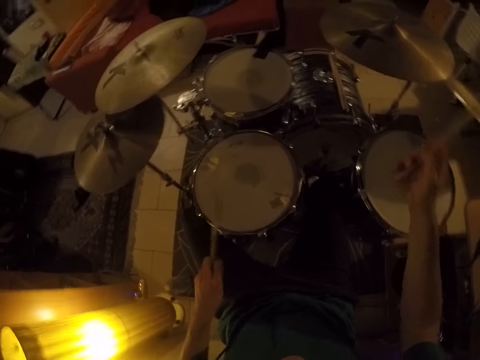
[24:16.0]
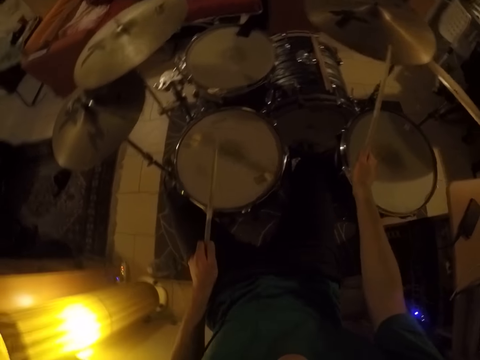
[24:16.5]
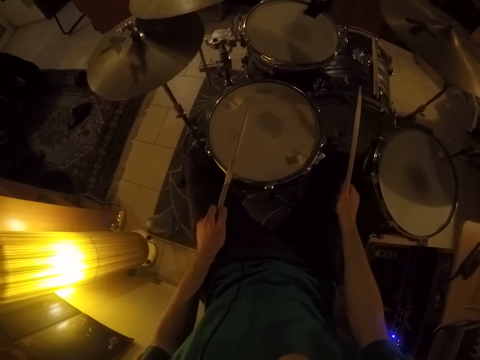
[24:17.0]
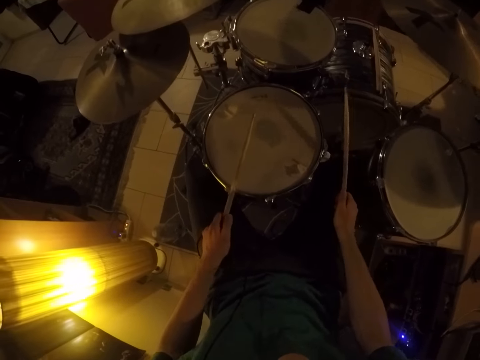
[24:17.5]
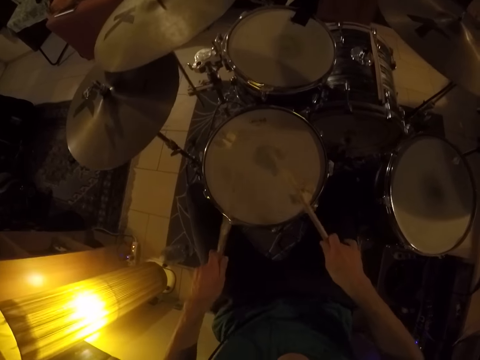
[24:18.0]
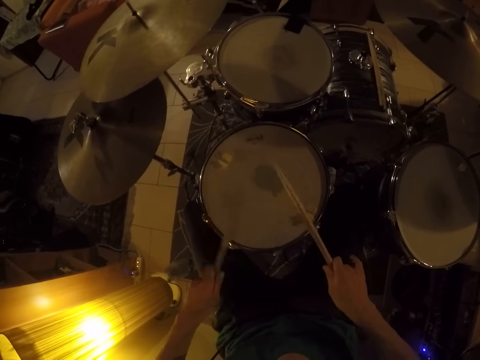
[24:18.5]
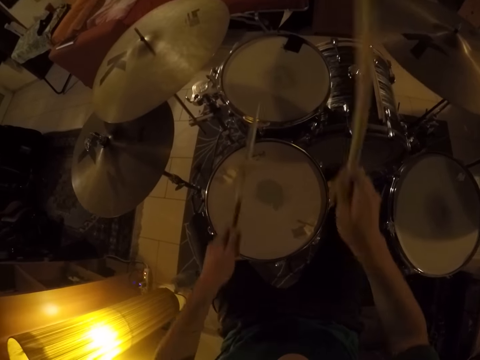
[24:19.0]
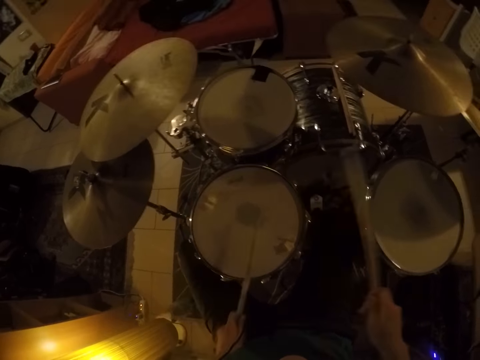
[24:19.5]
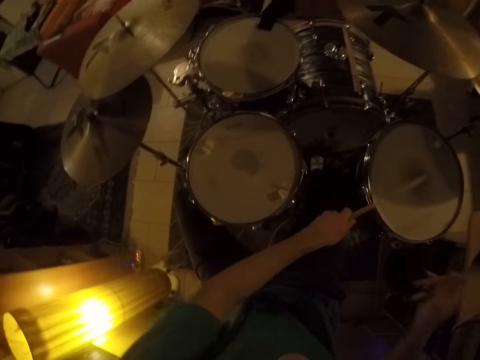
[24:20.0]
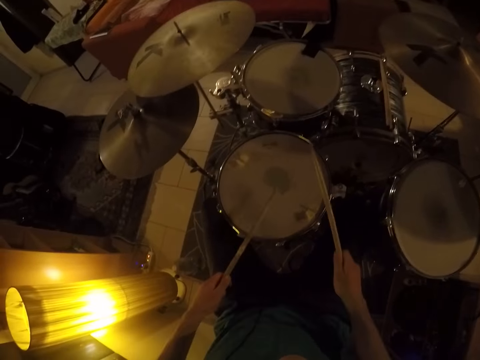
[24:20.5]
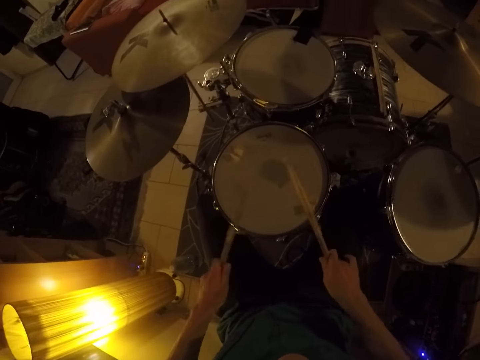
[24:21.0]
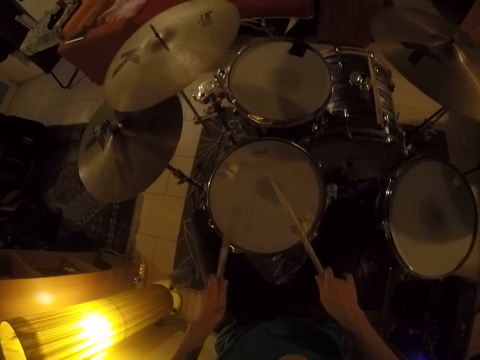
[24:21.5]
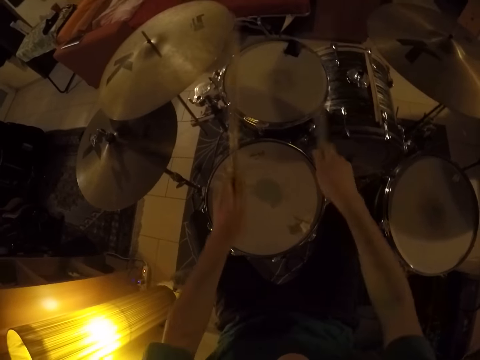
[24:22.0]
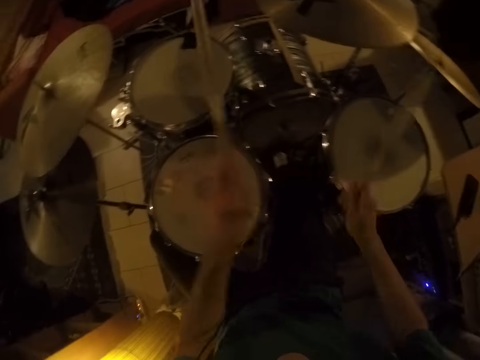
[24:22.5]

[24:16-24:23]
The camera wearer hits the drums.

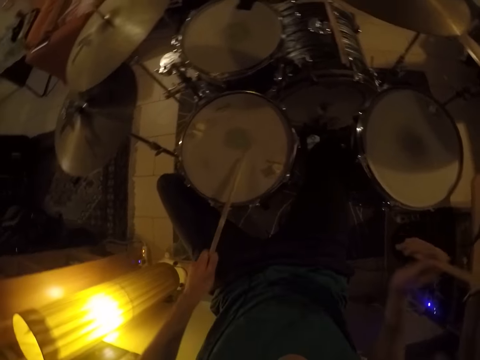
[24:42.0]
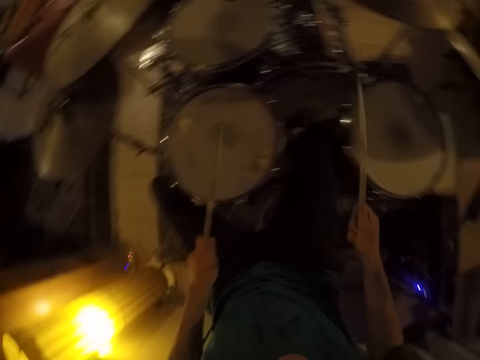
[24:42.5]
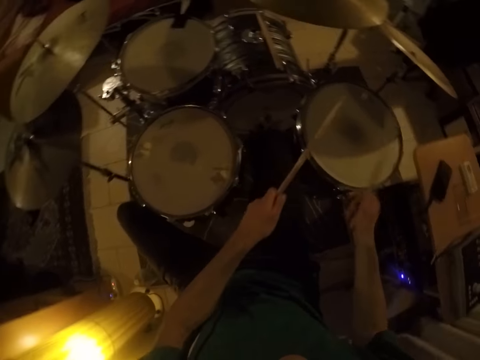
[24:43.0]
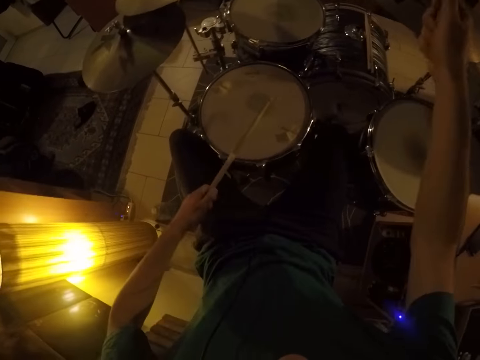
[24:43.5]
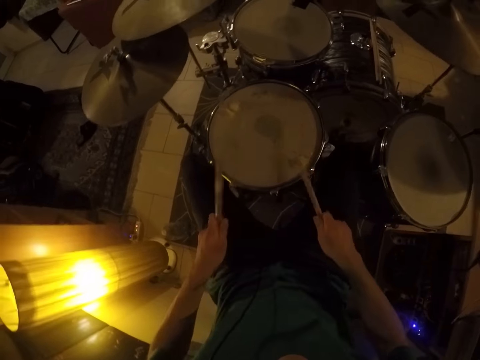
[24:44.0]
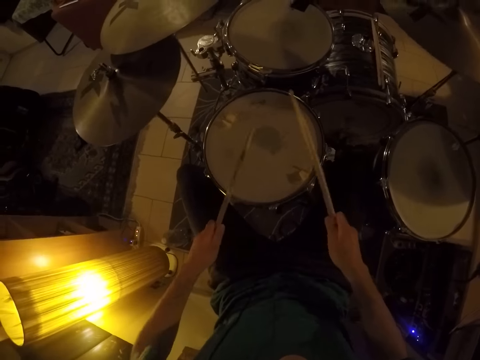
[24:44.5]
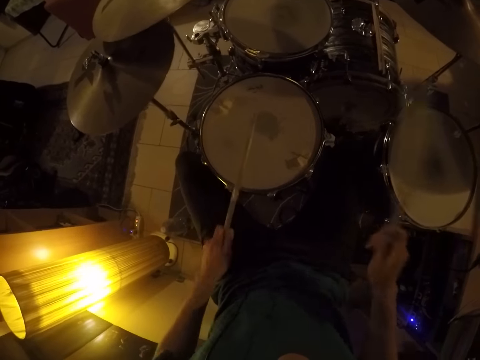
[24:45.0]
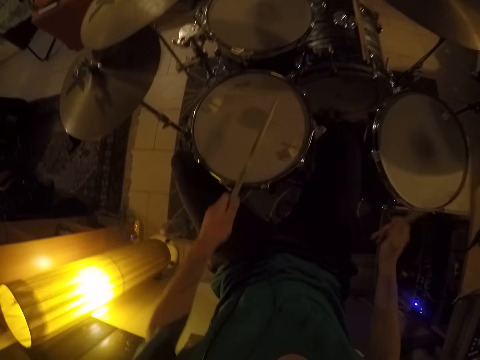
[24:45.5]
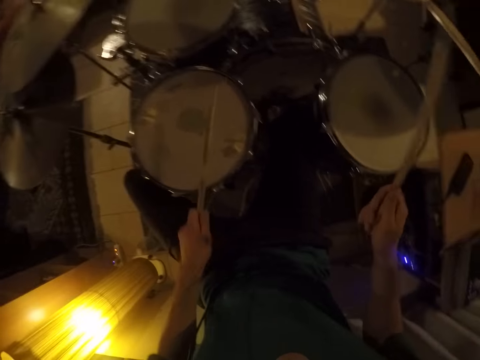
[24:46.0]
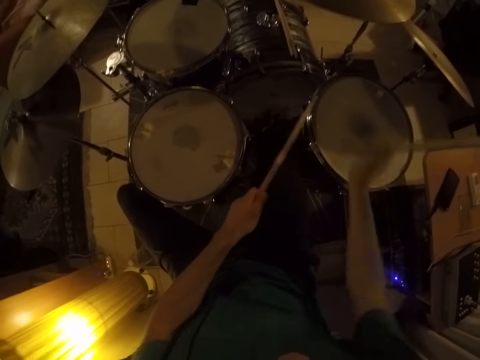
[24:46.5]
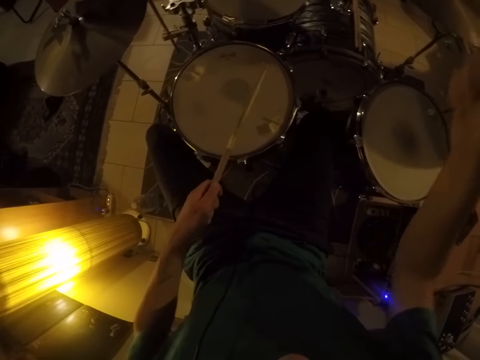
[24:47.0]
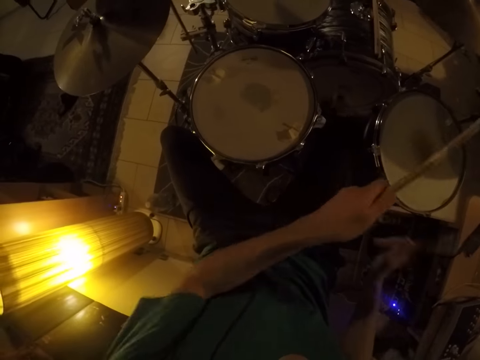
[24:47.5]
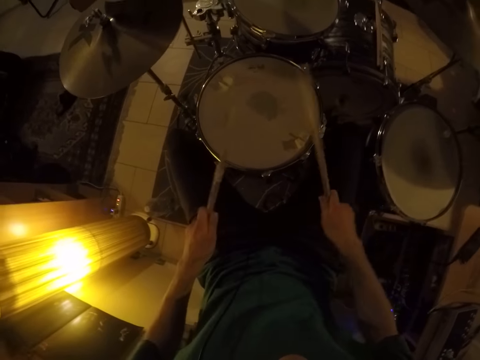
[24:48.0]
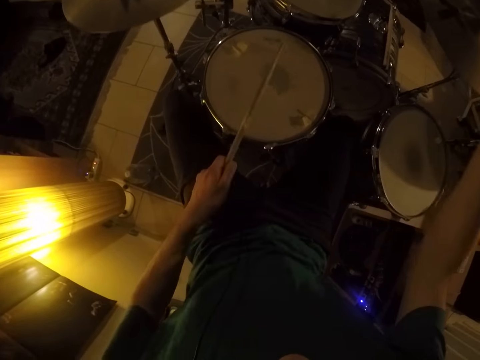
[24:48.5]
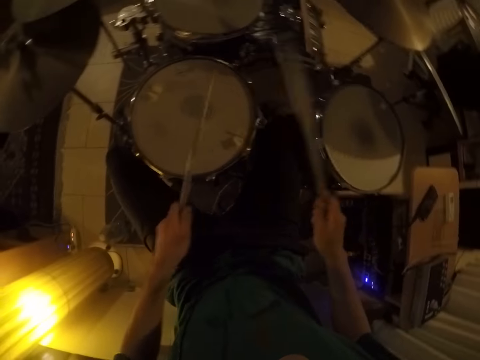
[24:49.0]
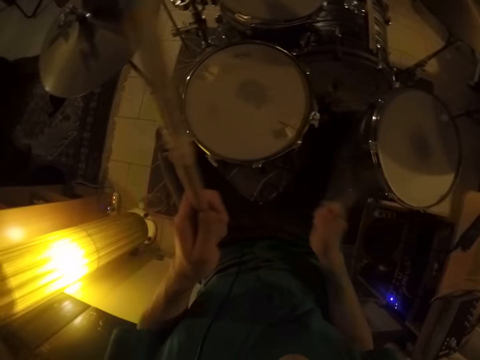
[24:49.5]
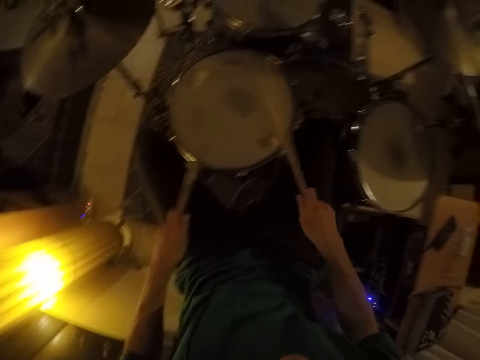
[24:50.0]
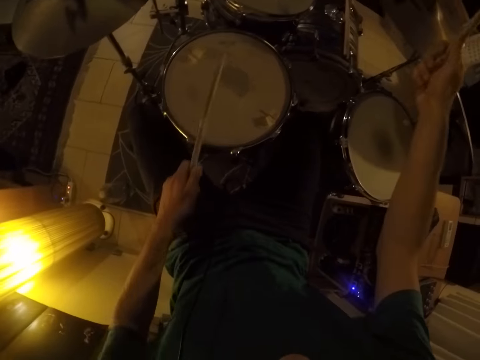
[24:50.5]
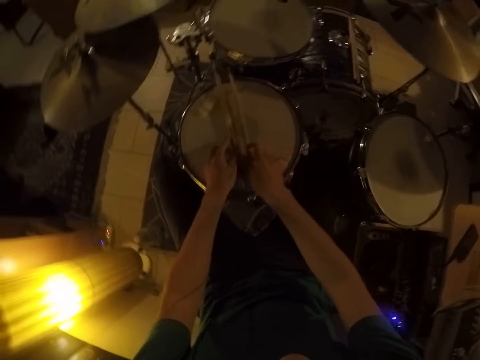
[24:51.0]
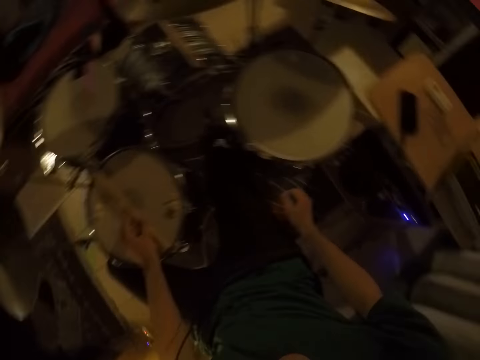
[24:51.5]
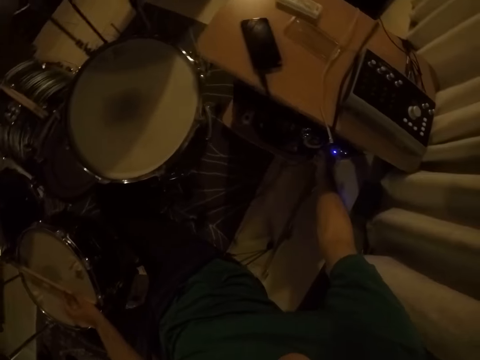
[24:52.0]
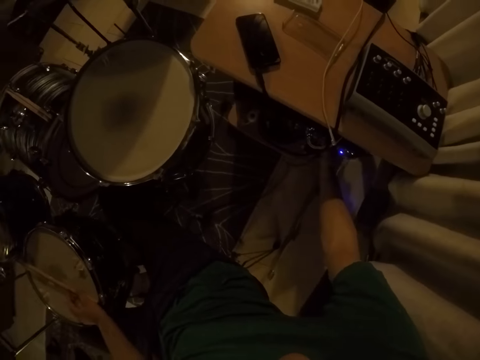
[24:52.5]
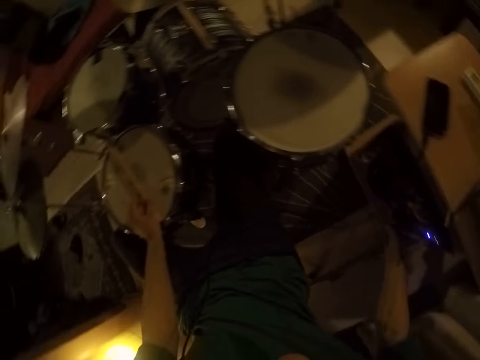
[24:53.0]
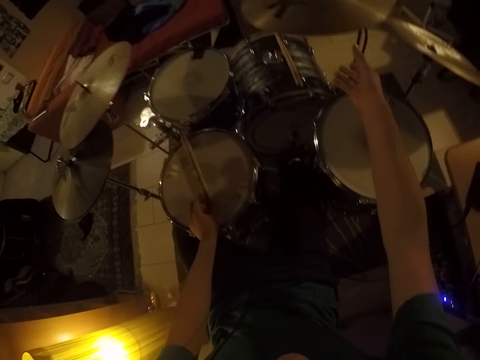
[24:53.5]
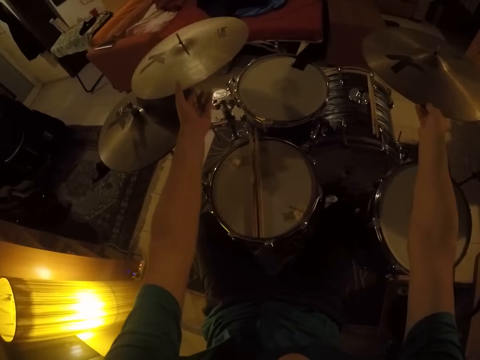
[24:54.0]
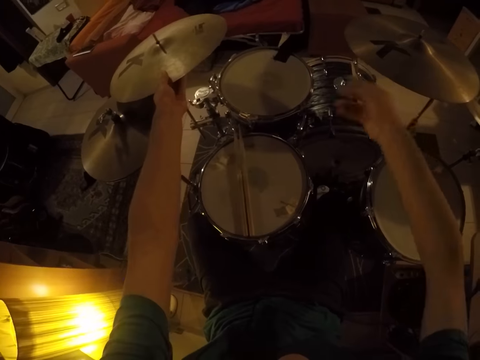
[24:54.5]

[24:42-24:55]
The camera wearer hits the crash cymbals. He hits the drums. He hits the crash cymbals and hits the drums. He drops the drum stick in his right hand on a drum. He drops the drum stick in his left hand on a drum. He touches the cables. He adjusts a cord with his right hand. He adjusts a ride cymbal with his right hand. He holds the crash cymbal. He adjusts the crash cymbal with his left hand. He holds the crash cymbal again.
